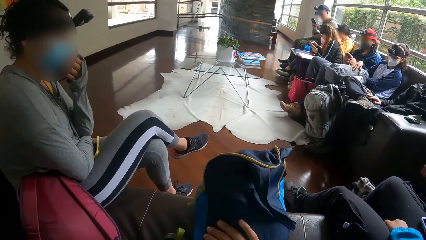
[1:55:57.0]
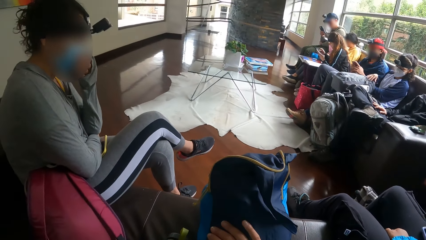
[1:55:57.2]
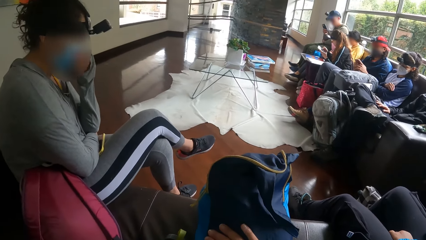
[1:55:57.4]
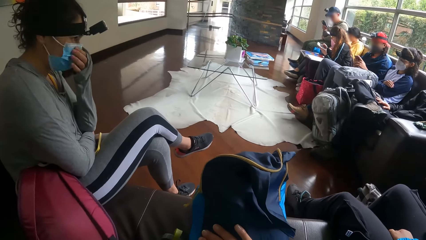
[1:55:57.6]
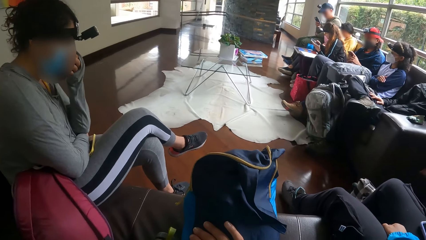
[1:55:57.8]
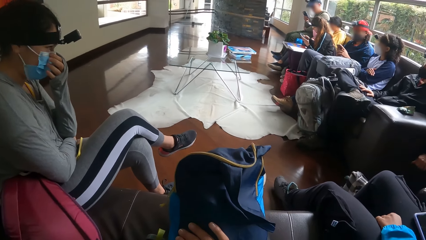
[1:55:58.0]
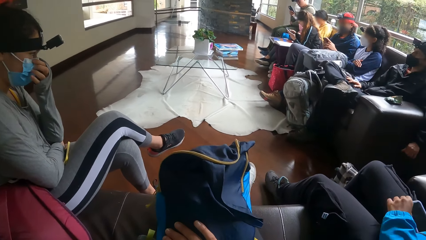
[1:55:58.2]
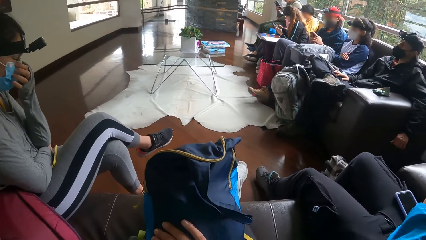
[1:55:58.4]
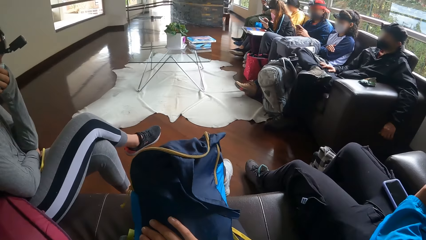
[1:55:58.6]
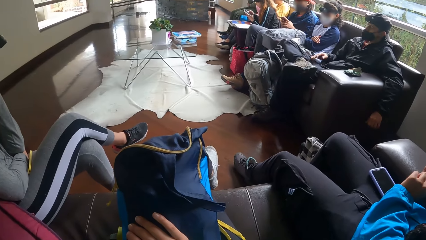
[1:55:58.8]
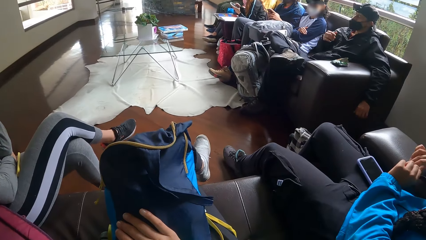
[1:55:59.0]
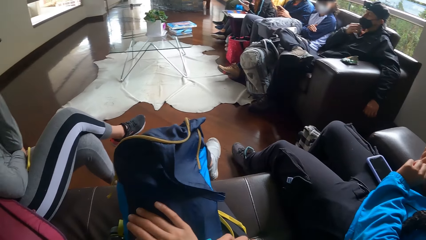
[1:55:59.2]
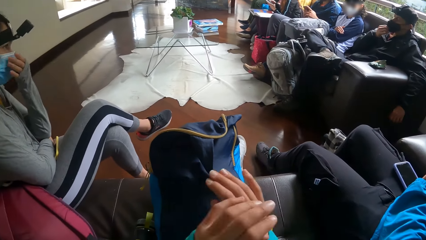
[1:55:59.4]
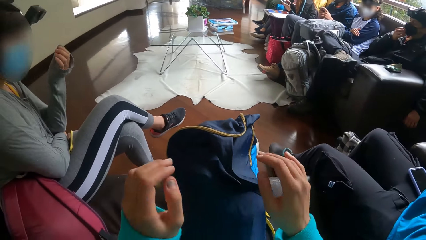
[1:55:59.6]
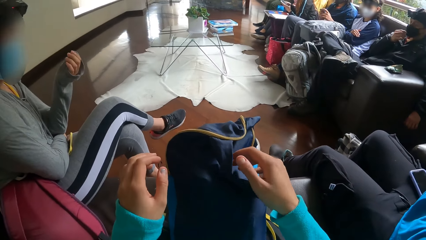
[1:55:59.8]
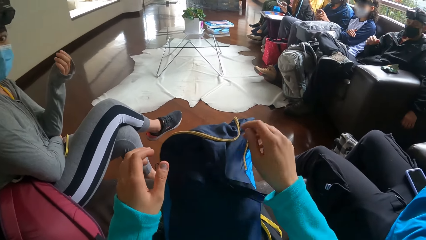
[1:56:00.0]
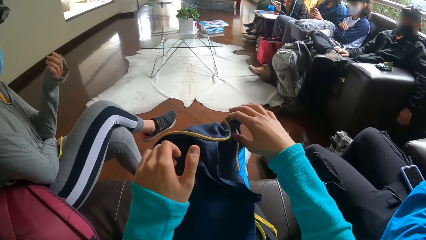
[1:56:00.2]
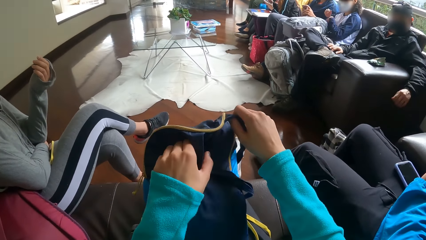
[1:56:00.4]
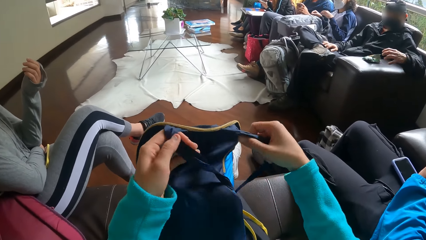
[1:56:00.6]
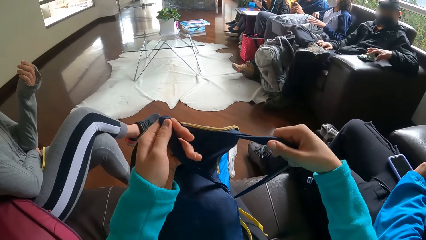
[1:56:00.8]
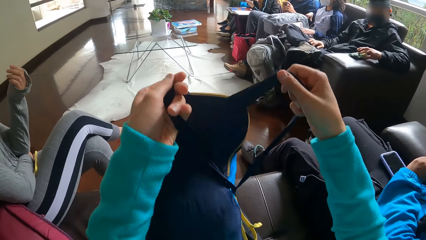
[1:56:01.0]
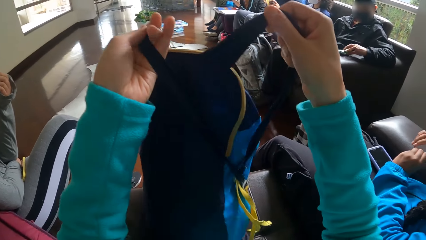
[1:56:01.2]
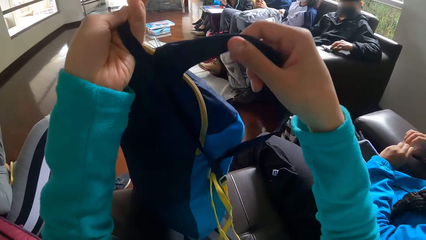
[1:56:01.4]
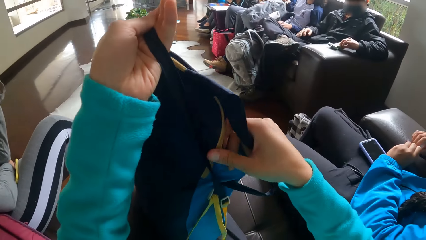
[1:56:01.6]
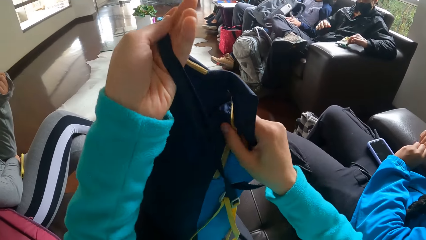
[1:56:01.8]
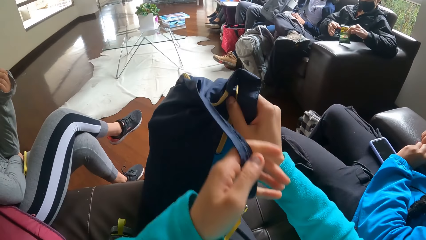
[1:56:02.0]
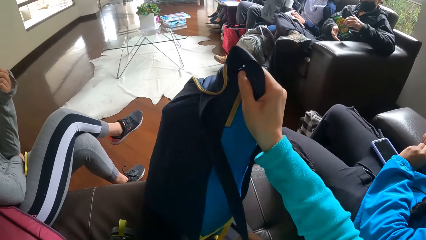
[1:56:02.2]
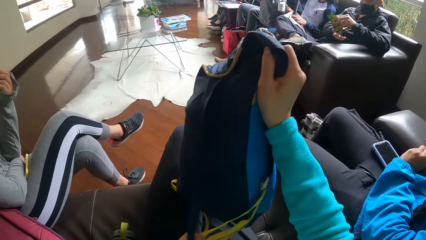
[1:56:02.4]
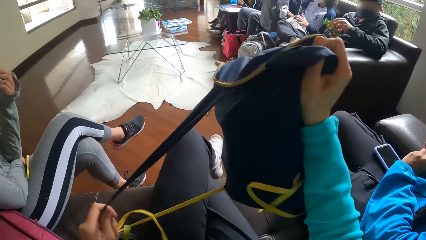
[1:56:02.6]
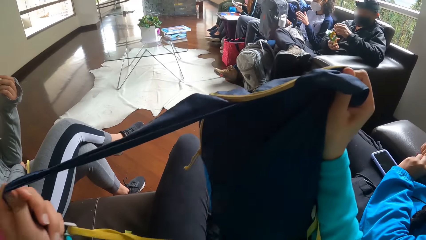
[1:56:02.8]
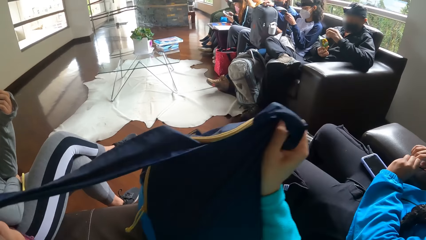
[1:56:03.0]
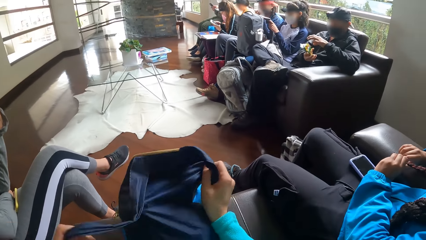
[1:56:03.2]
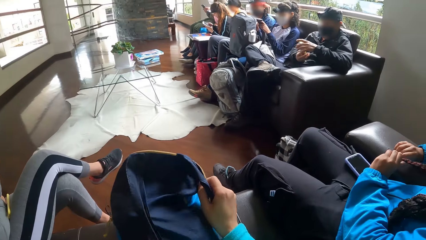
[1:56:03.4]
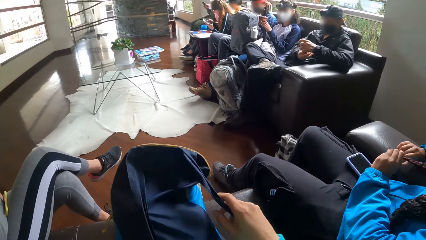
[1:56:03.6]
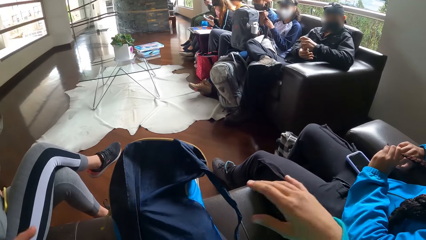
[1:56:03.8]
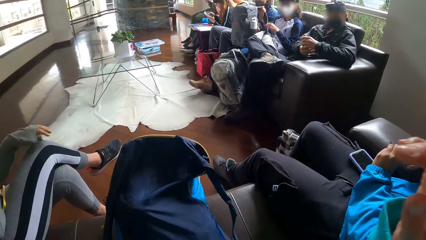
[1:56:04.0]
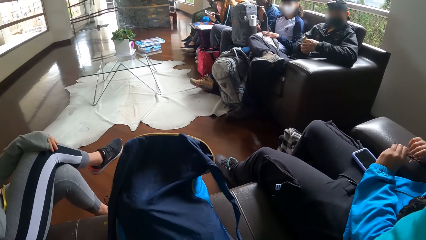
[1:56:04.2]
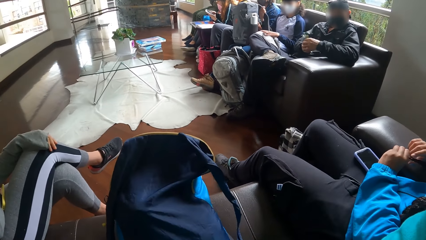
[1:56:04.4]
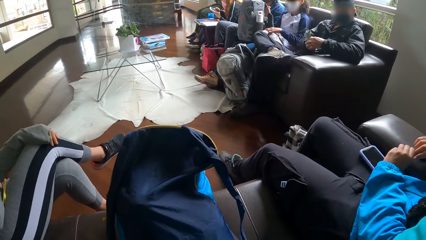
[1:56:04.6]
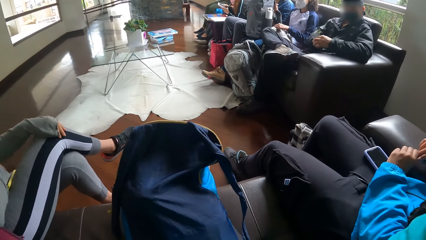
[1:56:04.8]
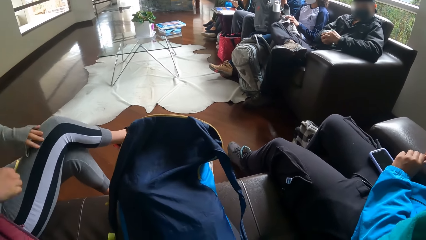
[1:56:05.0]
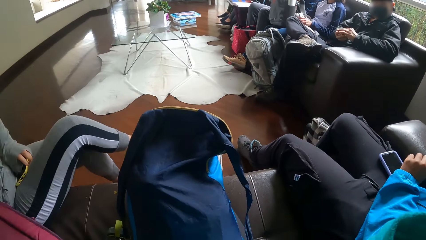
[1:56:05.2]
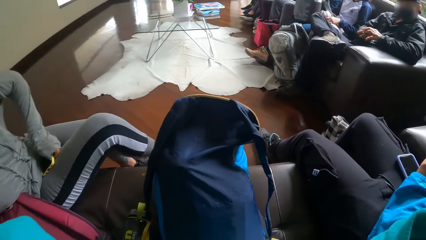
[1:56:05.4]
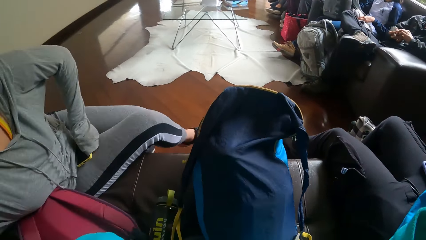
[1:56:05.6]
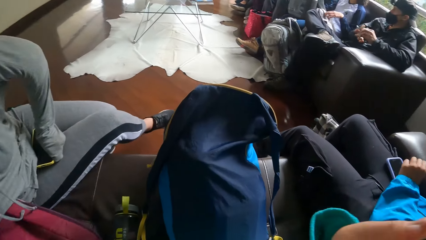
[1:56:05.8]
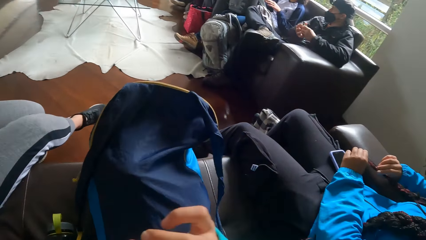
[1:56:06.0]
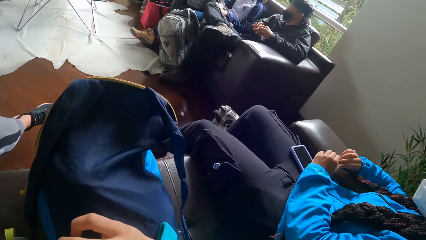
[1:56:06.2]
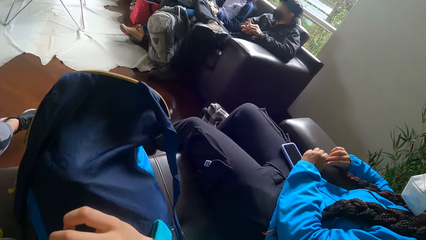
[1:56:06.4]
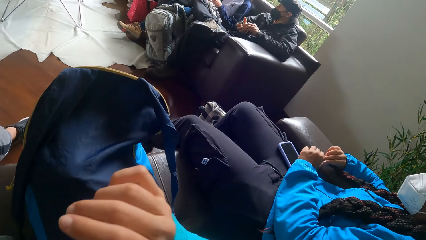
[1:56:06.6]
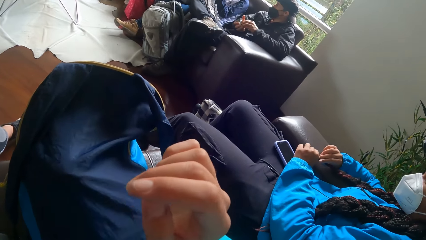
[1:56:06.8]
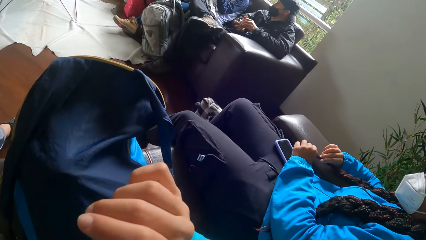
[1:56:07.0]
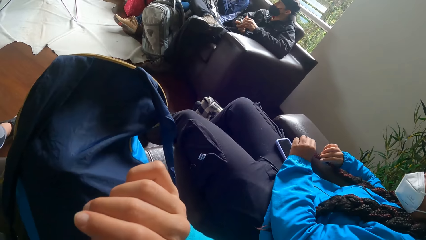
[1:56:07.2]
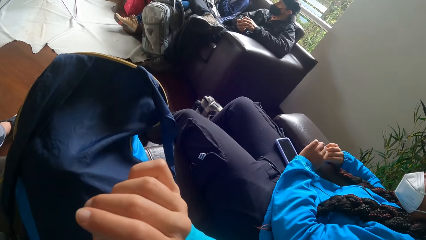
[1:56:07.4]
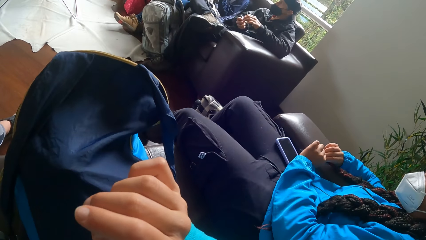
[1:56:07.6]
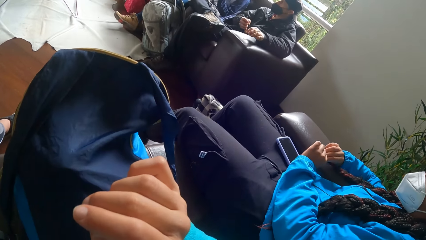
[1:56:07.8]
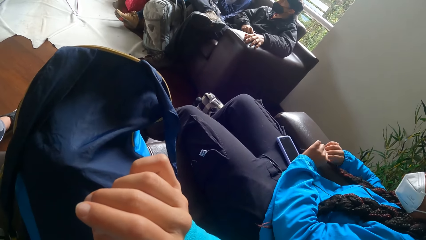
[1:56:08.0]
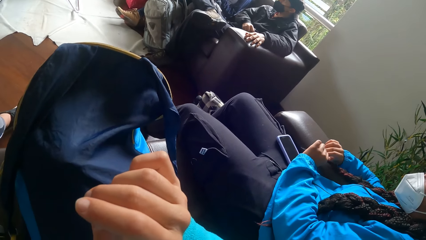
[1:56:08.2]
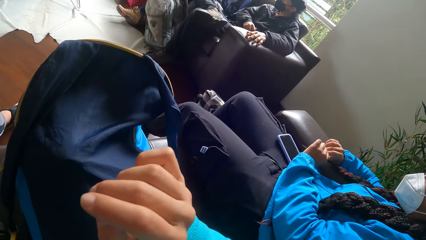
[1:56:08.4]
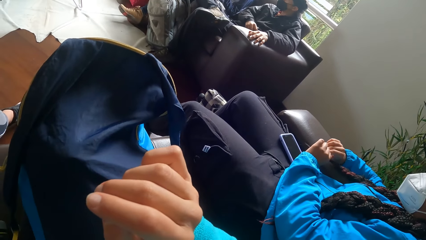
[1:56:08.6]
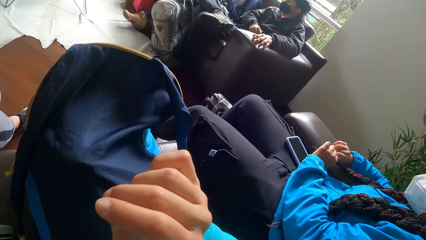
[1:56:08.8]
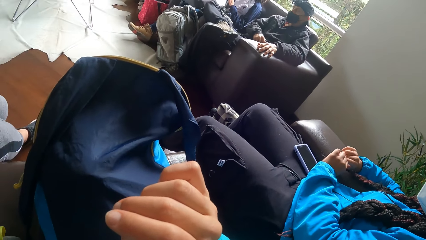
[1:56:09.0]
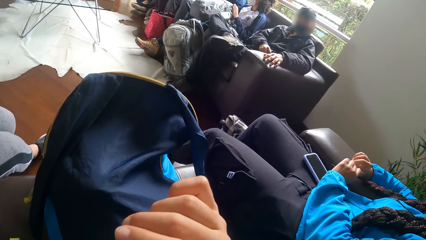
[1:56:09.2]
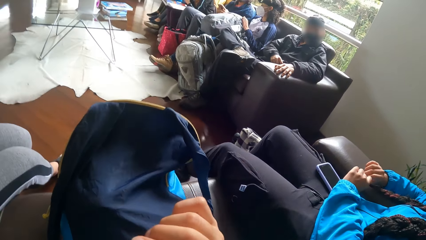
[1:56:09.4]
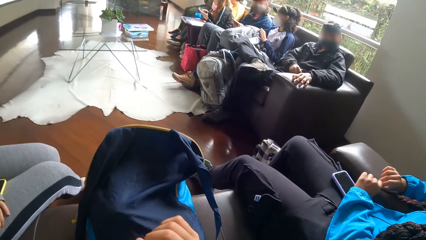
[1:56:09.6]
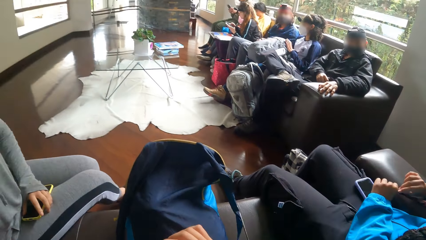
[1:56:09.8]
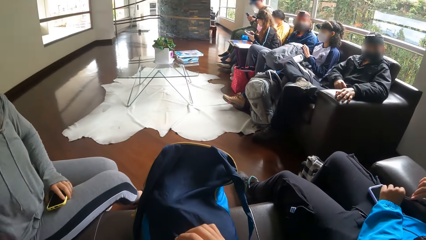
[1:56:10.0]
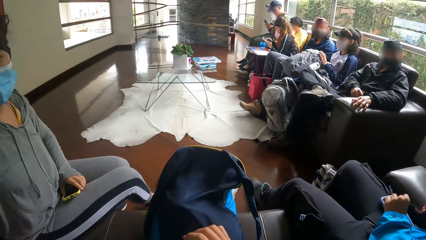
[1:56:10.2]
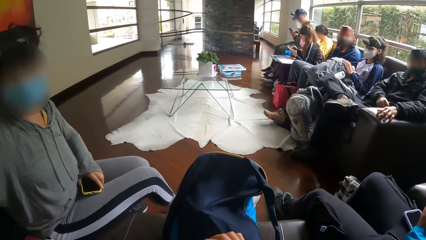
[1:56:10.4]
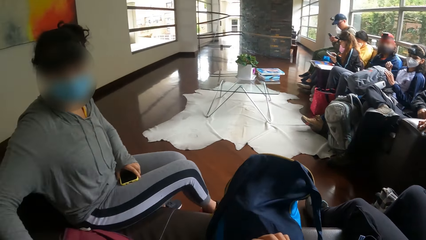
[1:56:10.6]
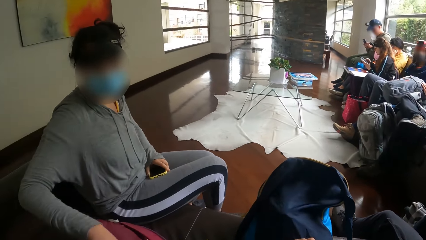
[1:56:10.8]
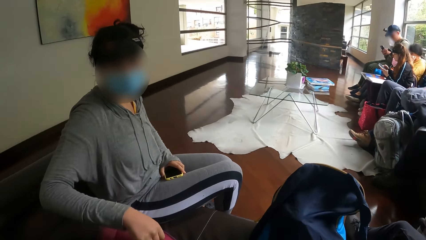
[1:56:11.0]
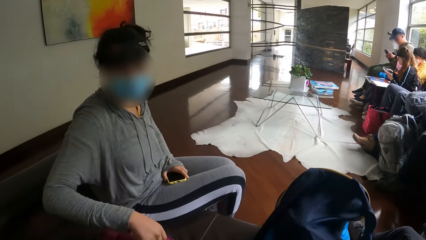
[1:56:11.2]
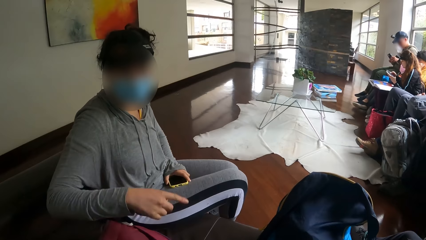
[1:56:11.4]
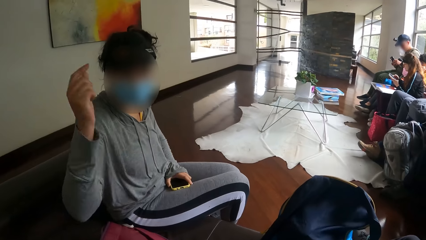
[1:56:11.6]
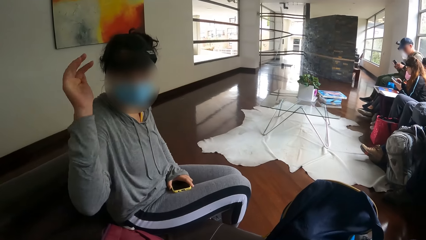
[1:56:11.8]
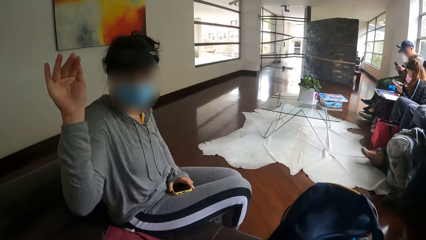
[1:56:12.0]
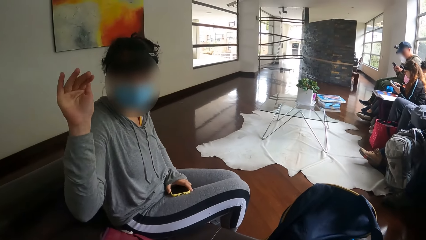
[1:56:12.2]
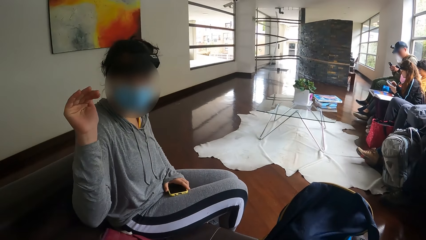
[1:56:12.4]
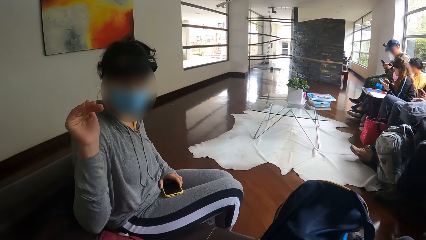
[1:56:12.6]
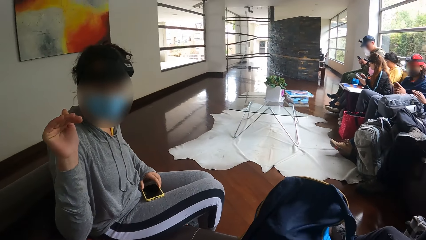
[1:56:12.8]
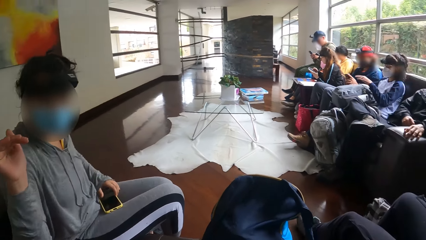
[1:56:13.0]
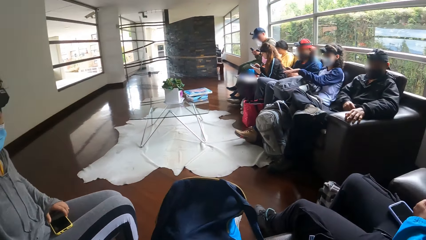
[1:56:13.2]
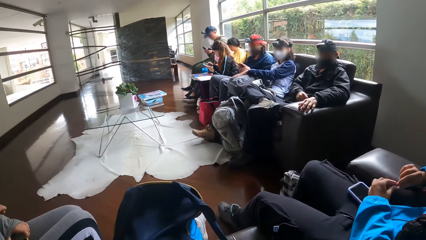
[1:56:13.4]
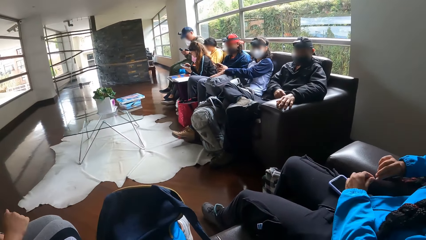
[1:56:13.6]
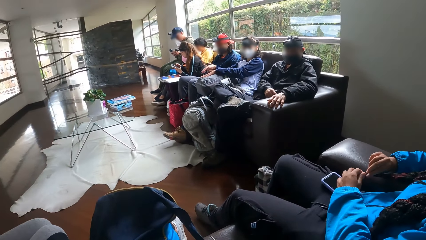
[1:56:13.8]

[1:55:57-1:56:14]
A woman holds a mask. The woman interacts with the camera wearer. The camera wearer lifts her hands. She adjusts the bag on her lap with her hands. Another woman adjusts a bag on her lap with her hands. The camera wearer picks up the bag. A man picks up the snack pack on the chair arm with his left hand and squeezes the snack pack in his right hand. The camera wearer raises her right hand towards her head. She puts the bag down. She lowers her right hand on the bag on her lap. She interacts with the first woman and the man. The first woman interacts with the camera wearer. She gesticulates with her right hand.
